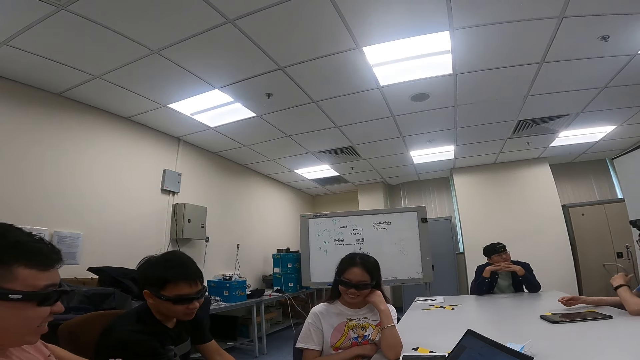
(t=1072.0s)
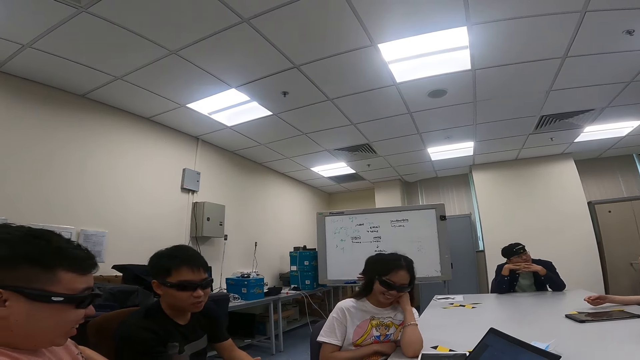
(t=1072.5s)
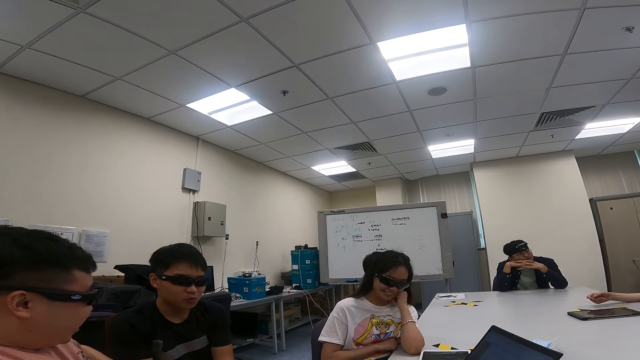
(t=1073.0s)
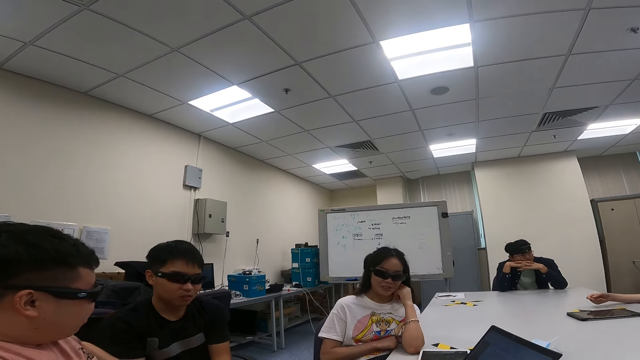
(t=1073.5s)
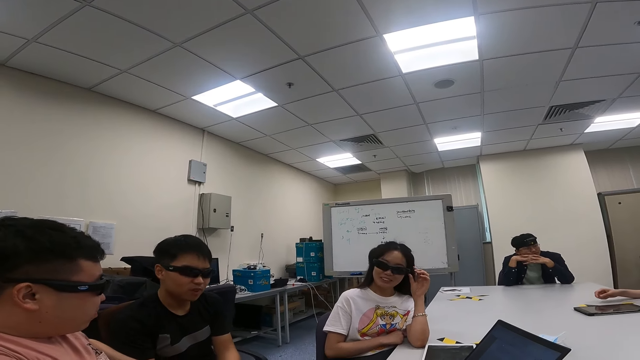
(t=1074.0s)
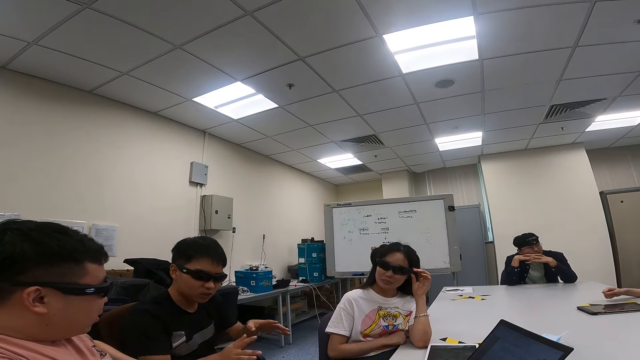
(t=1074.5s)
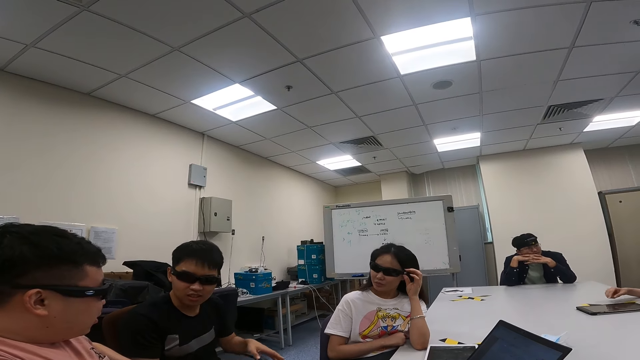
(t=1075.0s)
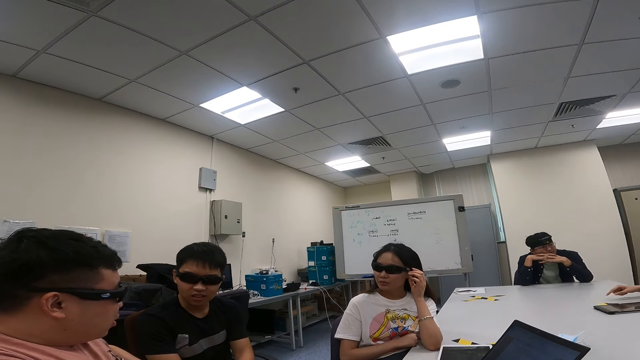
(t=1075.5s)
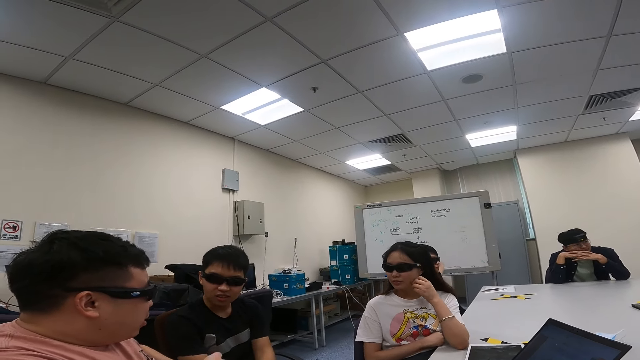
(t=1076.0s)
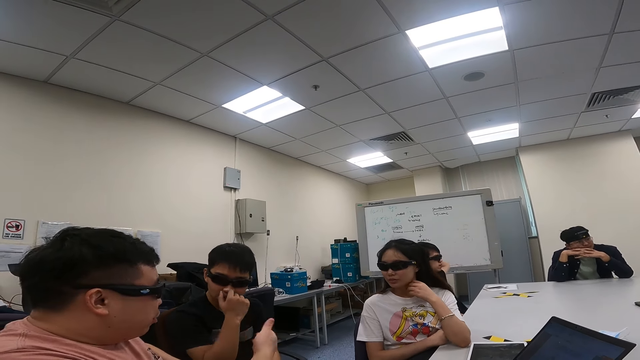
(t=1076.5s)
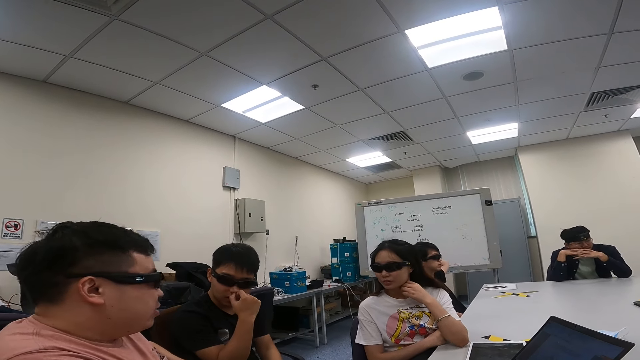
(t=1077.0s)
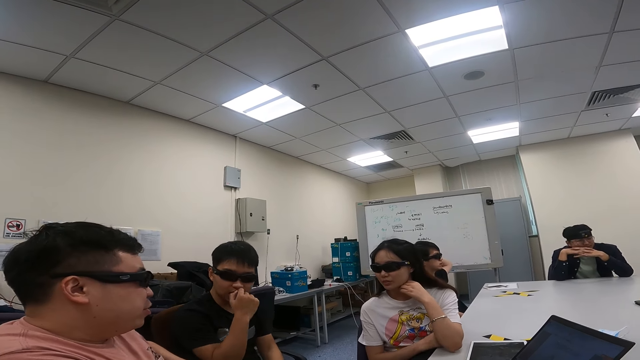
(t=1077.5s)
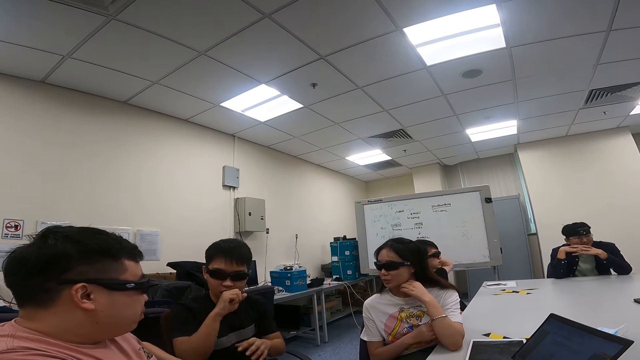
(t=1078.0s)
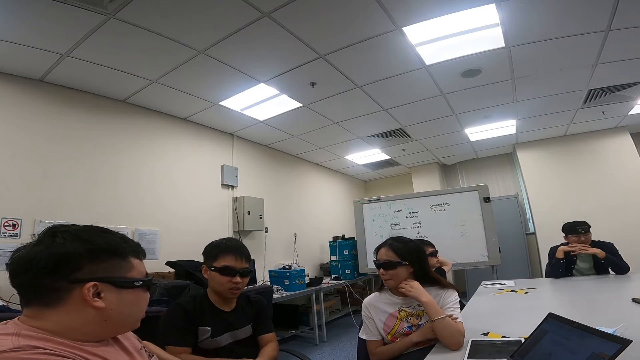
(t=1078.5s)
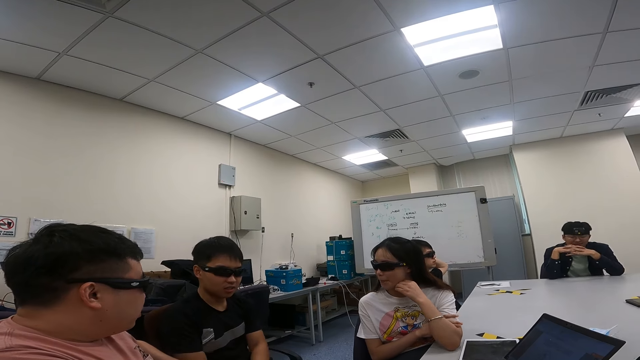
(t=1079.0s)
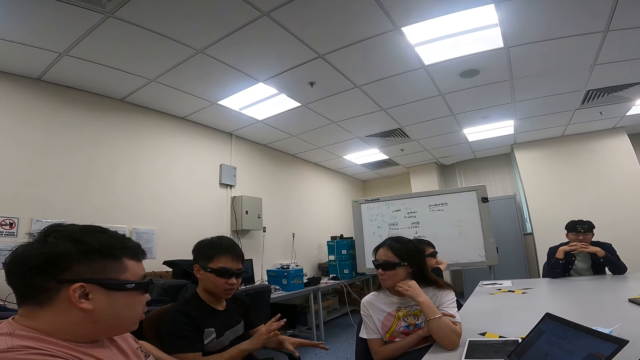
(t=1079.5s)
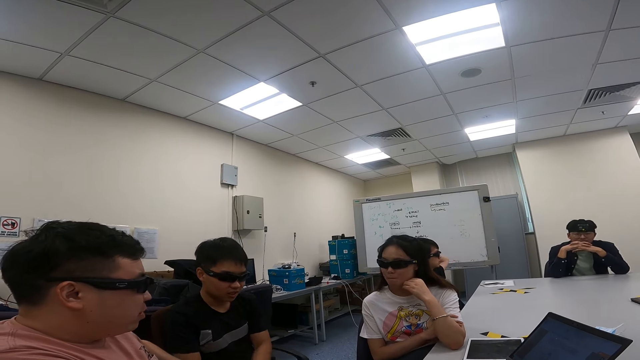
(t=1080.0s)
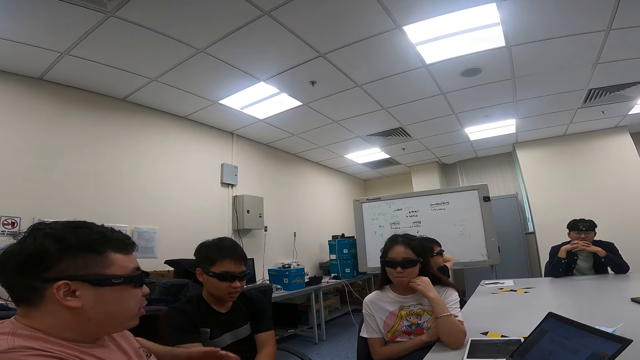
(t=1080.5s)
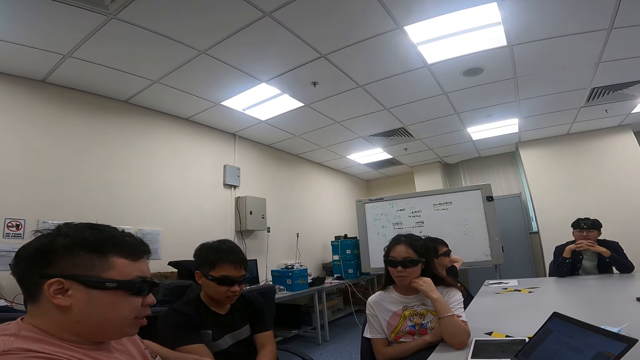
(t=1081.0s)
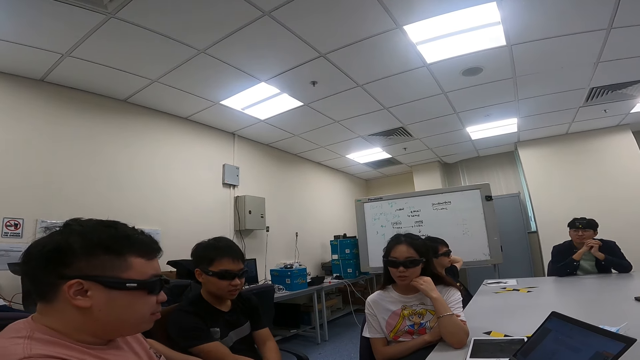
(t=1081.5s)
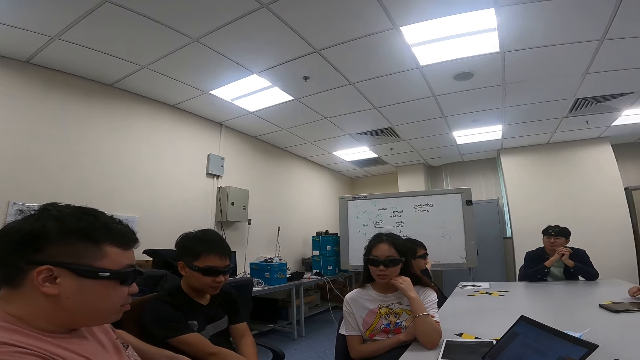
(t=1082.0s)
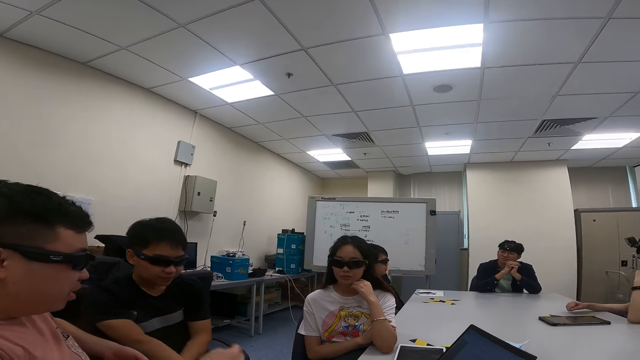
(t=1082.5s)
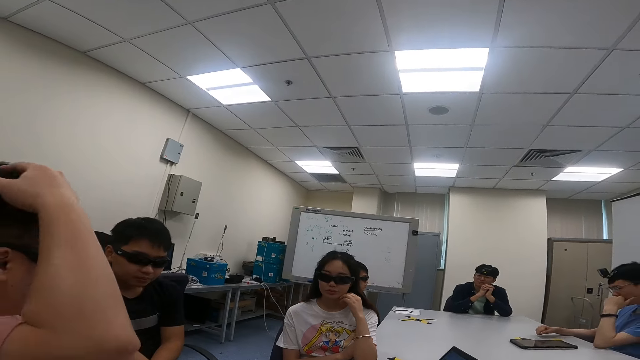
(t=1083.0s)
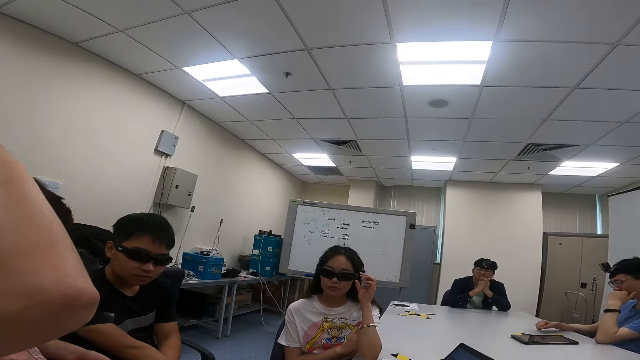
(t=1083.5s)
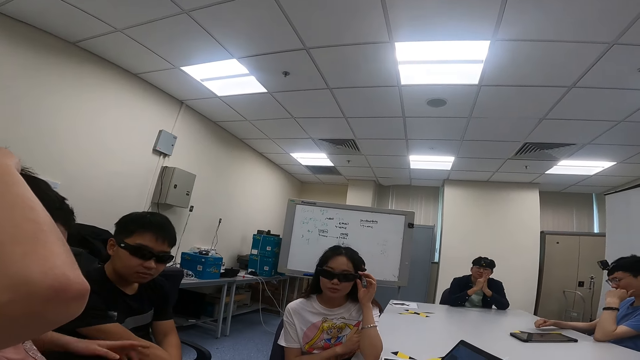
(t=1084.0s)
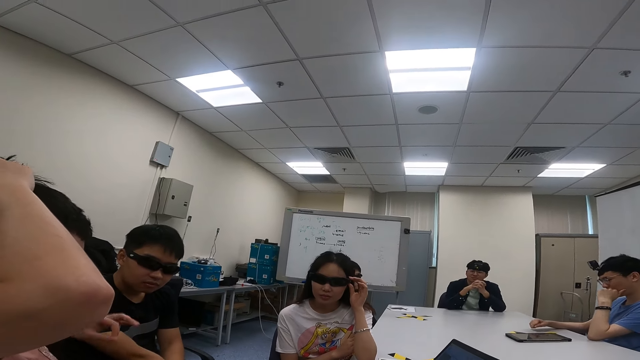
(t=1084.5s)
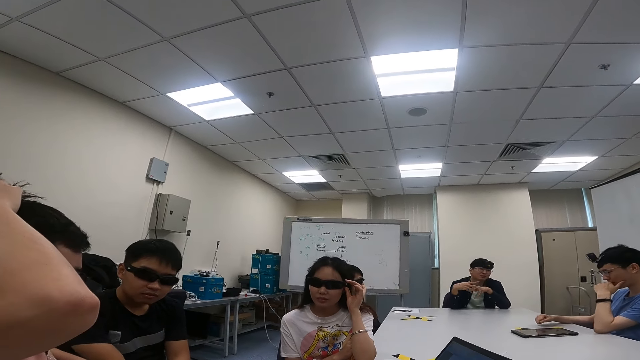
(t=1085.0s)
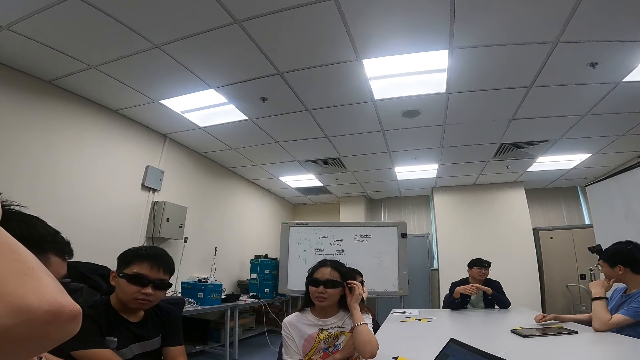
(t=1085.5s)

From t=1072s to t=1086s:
The person adjusts the goggles. The man looks at the other man. A person talks to another person. The camera wearer looks around. The other man touches his head and holds his head.

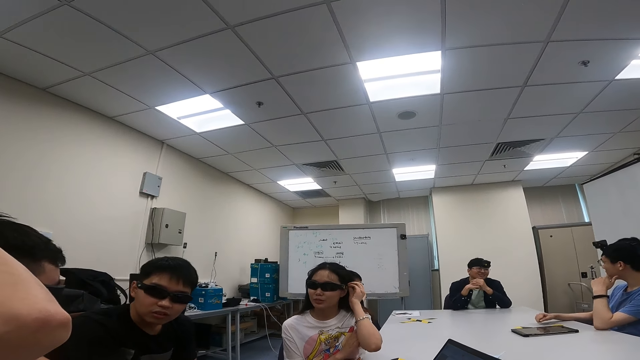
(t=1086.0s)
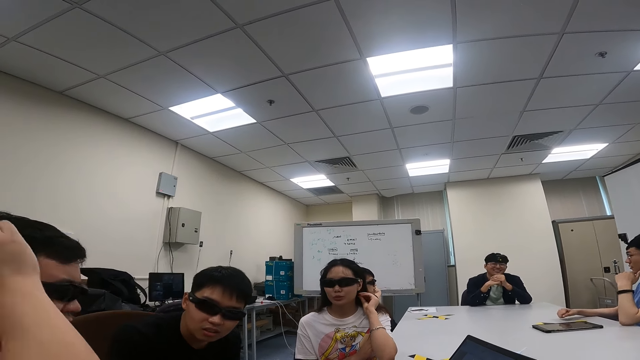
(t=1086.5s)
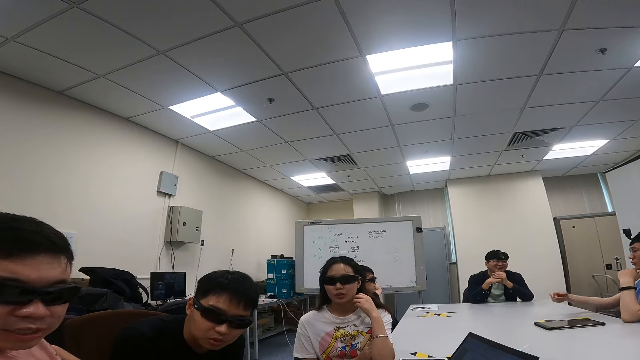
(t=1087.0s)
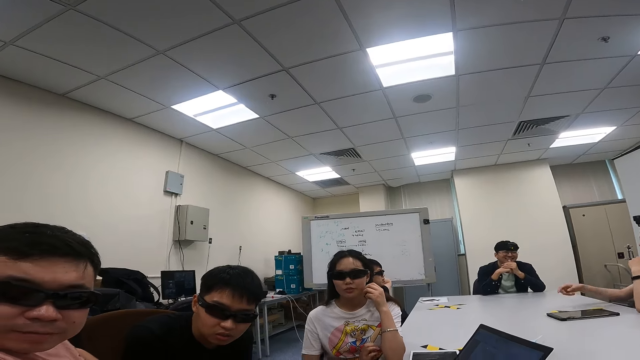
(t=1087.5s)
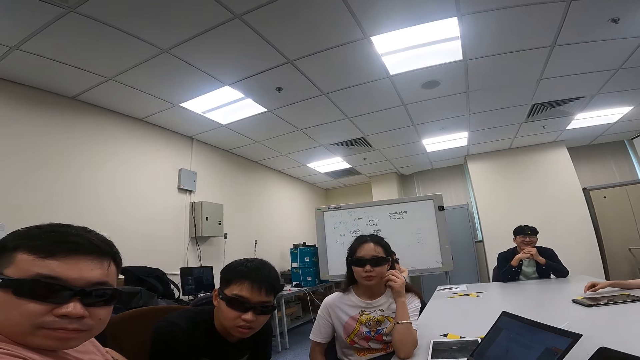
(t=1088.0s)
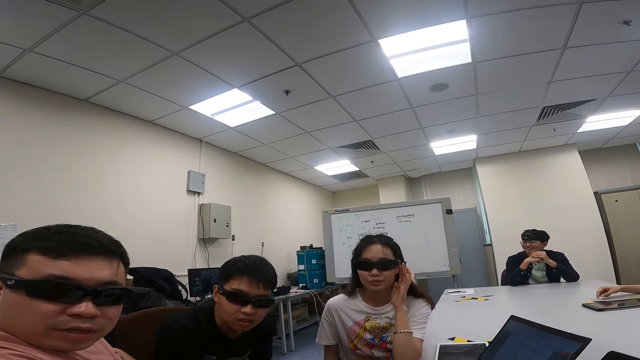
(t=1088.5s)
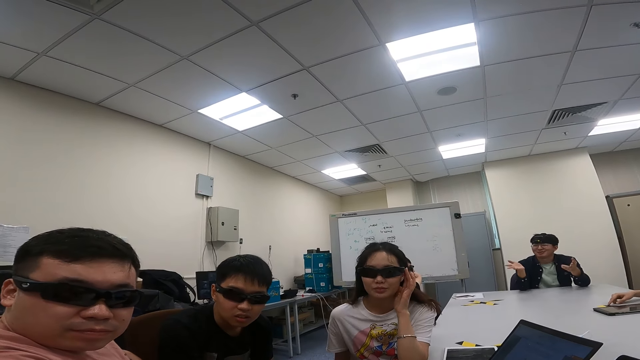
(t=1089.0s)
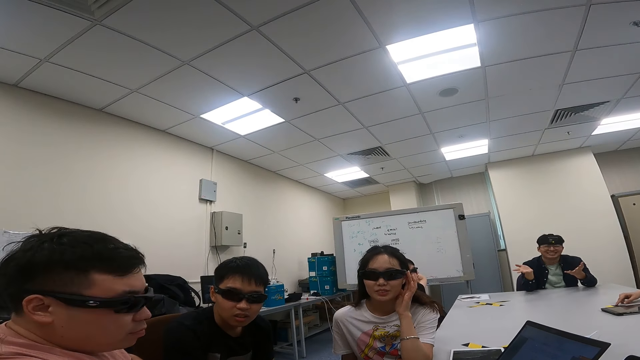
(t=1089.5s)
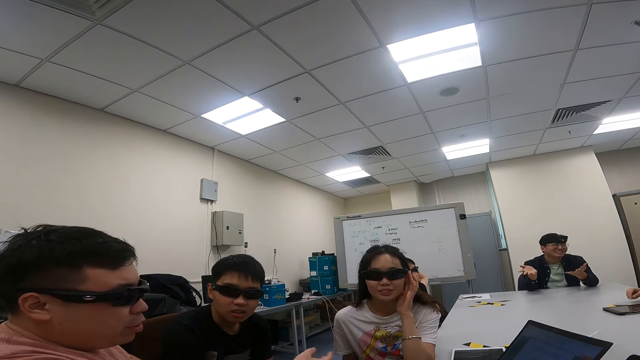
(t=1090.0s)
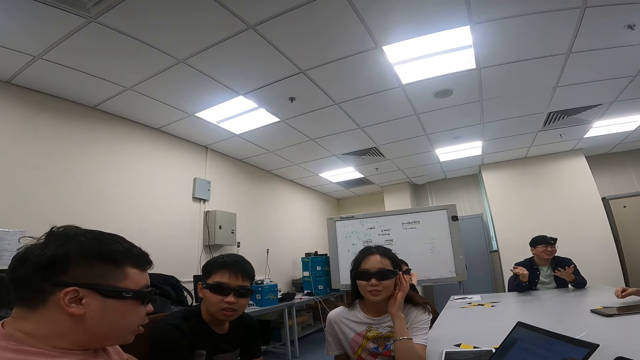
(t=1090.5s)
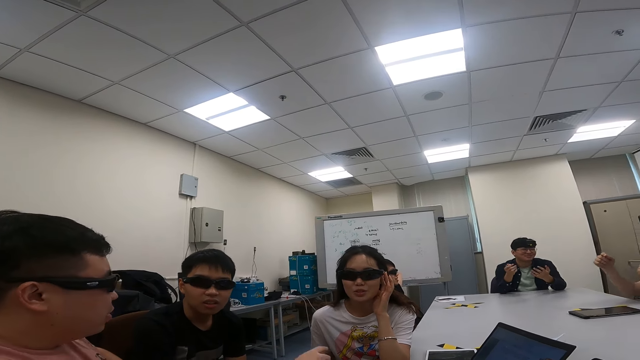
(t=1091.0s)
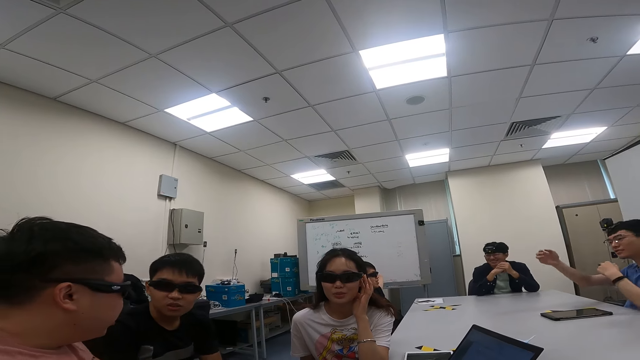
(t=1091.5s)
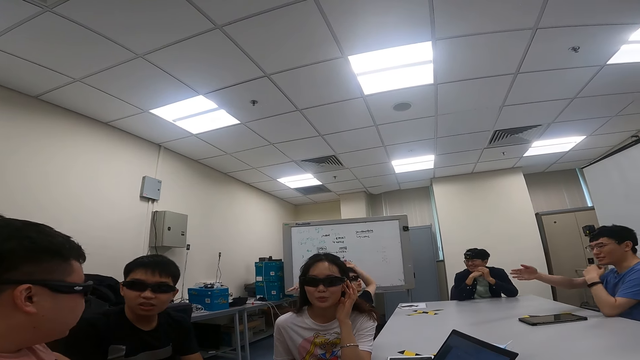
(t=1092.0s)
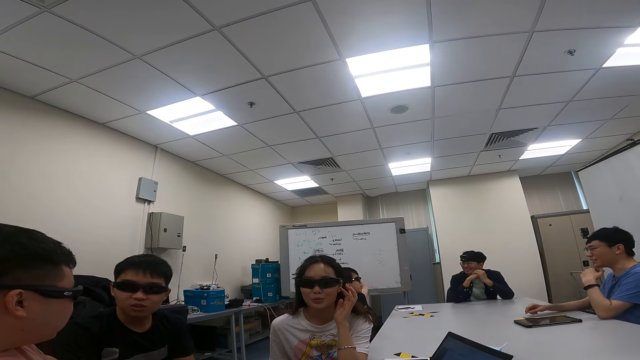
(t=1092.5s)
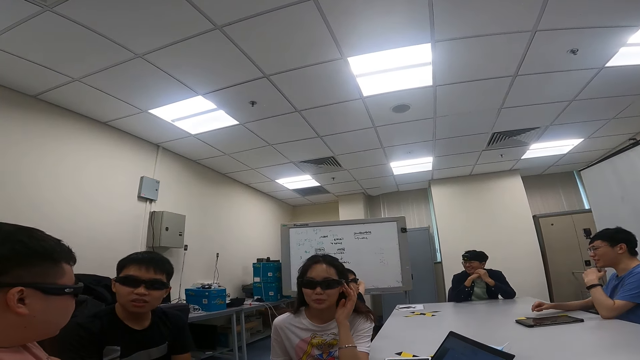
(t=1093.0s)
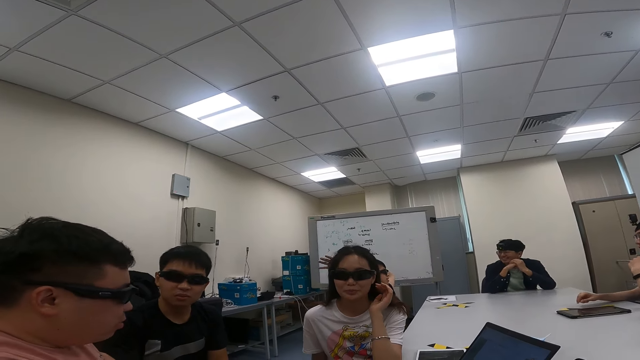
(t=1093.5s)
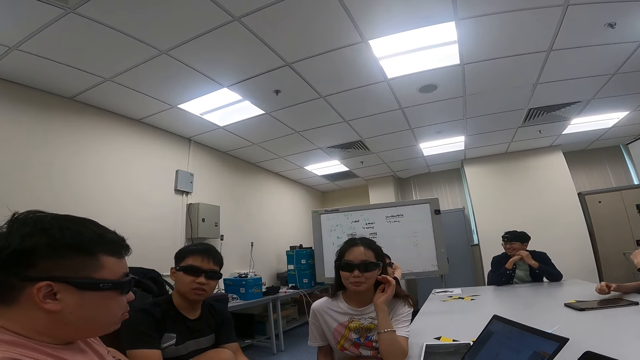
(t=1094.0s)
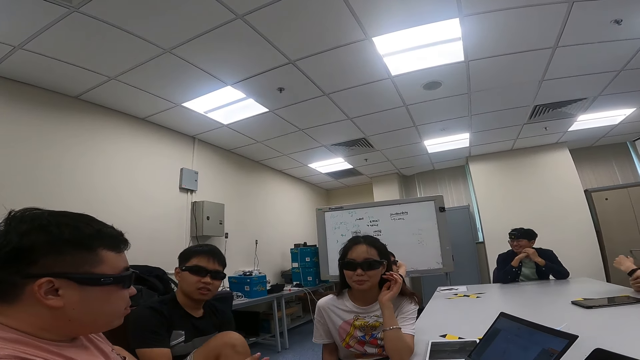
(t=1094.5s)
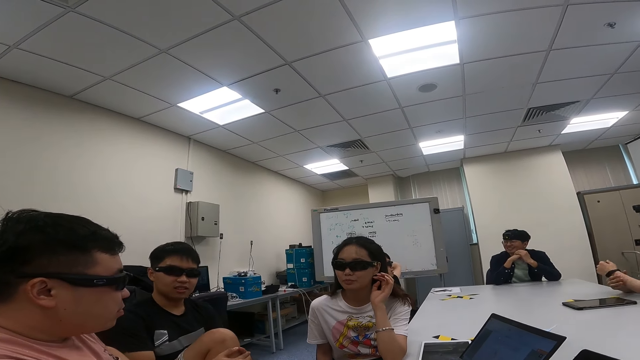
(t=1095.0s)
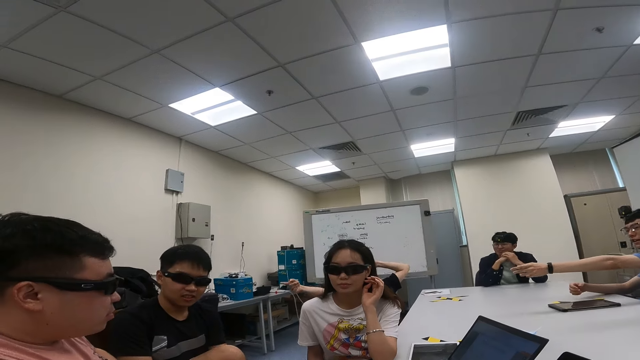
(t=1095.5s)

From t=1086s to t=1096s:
A person talks to another person. A third person talks to the first person and the second person. The camera wearer interacts with a man, another man and a lady.
